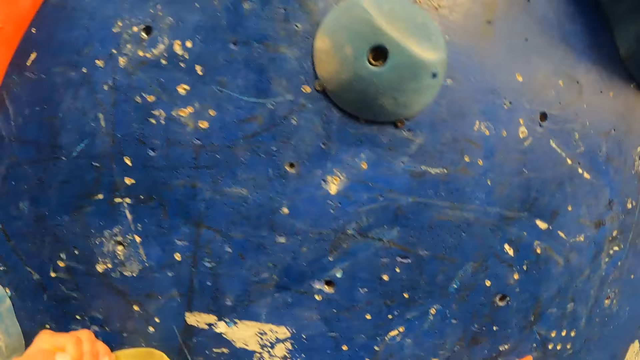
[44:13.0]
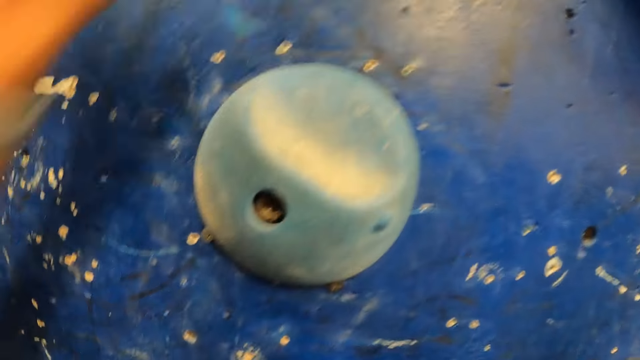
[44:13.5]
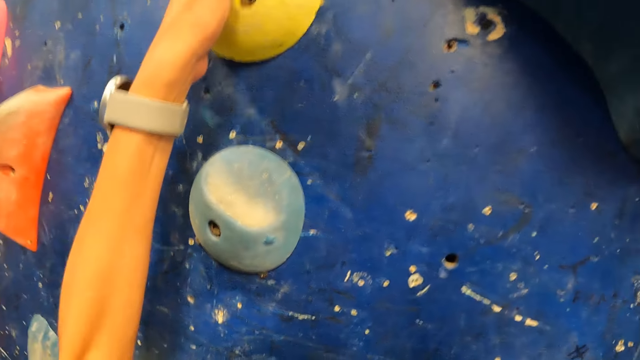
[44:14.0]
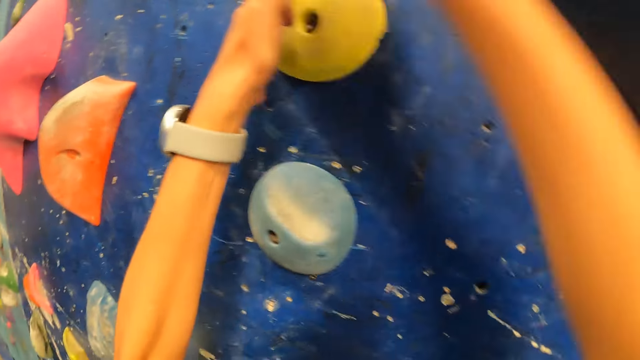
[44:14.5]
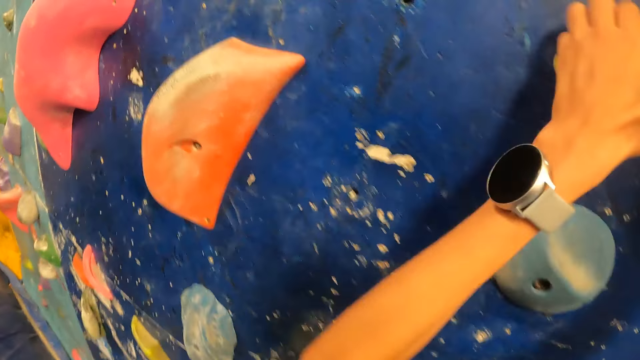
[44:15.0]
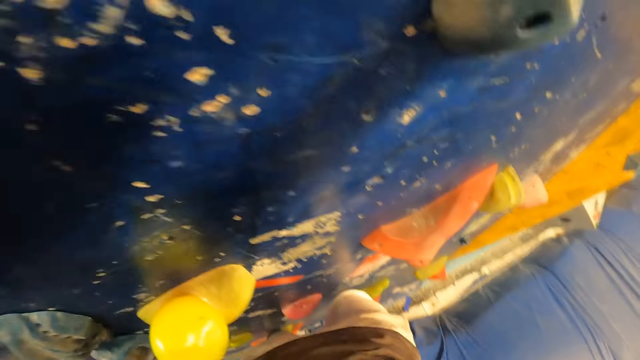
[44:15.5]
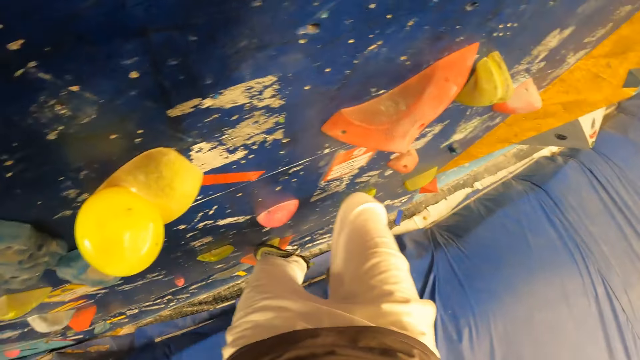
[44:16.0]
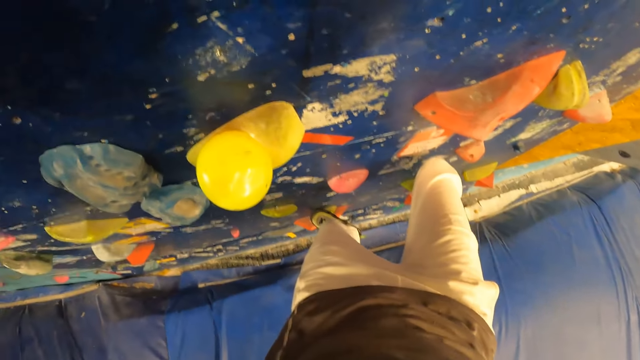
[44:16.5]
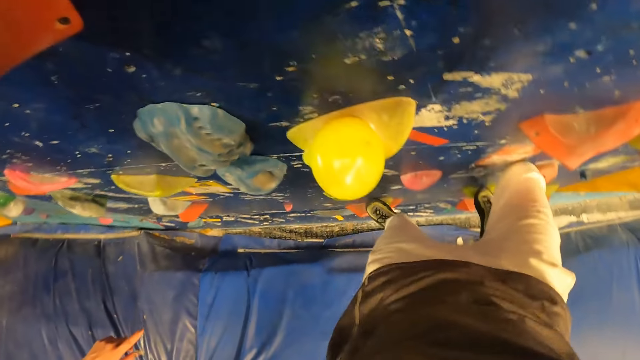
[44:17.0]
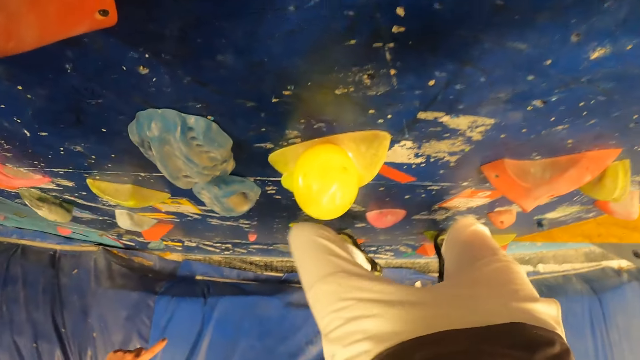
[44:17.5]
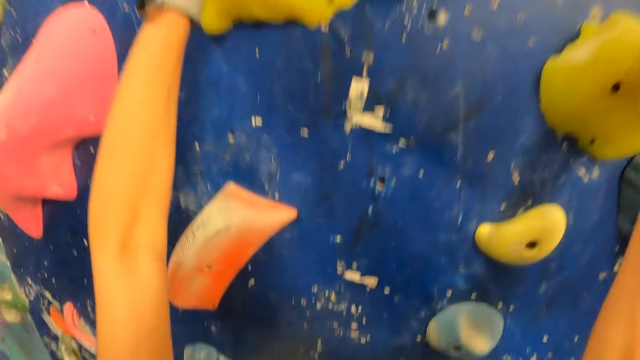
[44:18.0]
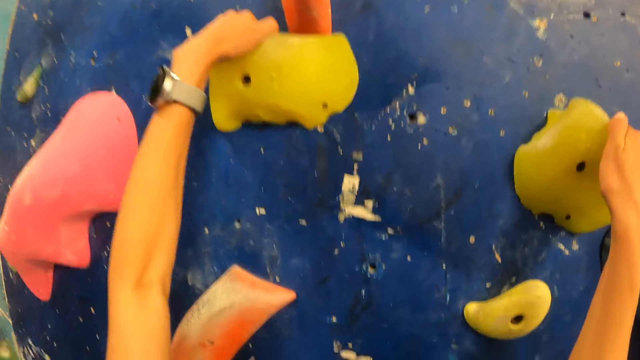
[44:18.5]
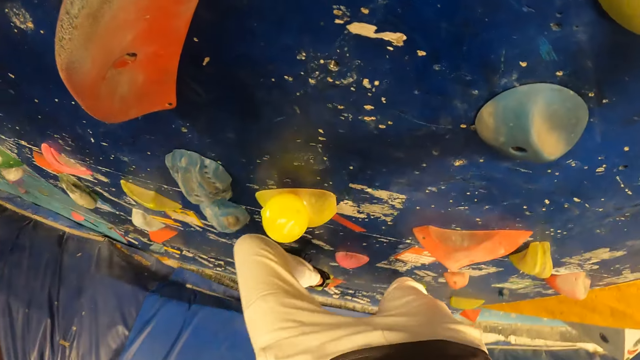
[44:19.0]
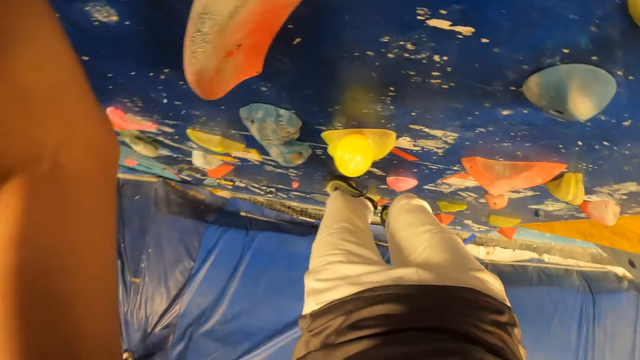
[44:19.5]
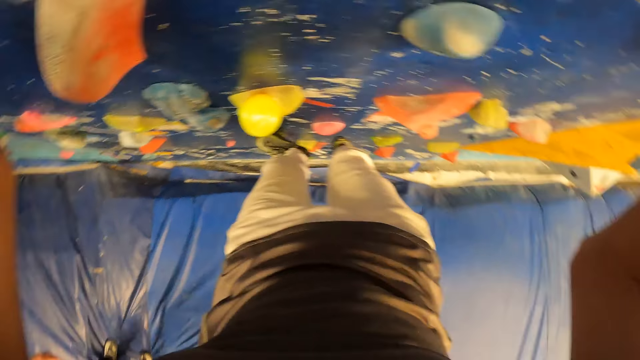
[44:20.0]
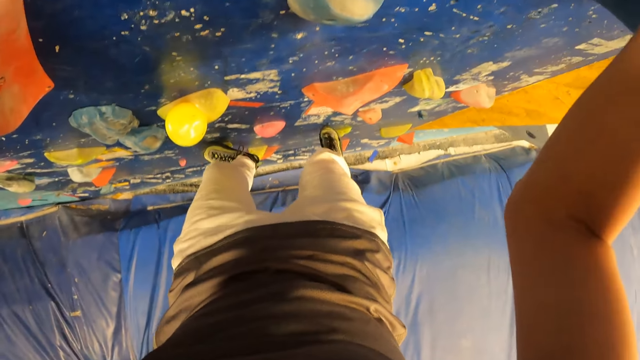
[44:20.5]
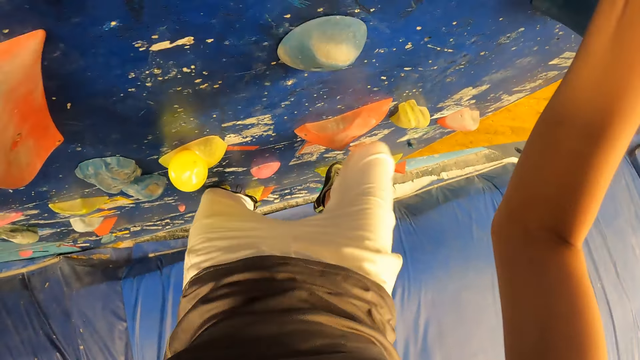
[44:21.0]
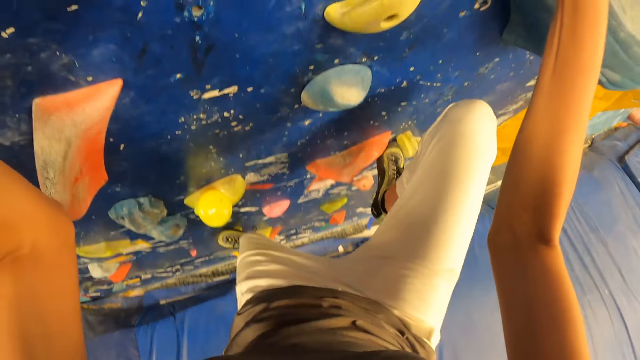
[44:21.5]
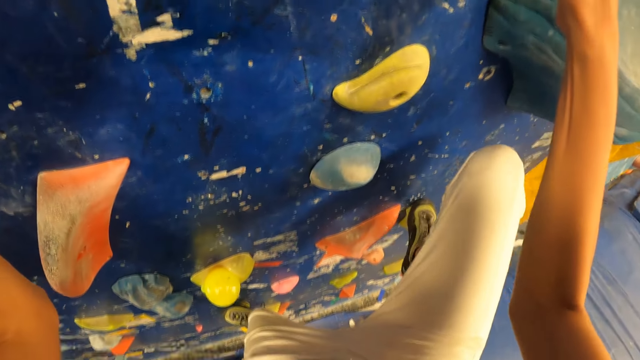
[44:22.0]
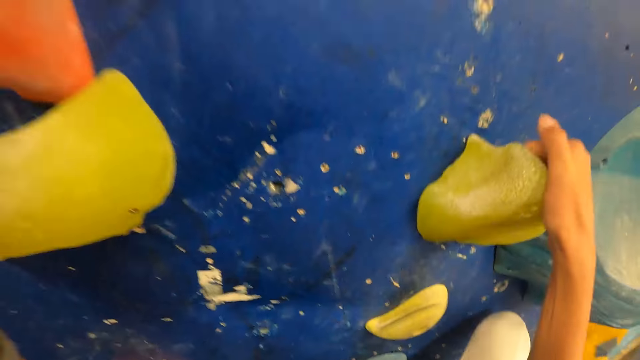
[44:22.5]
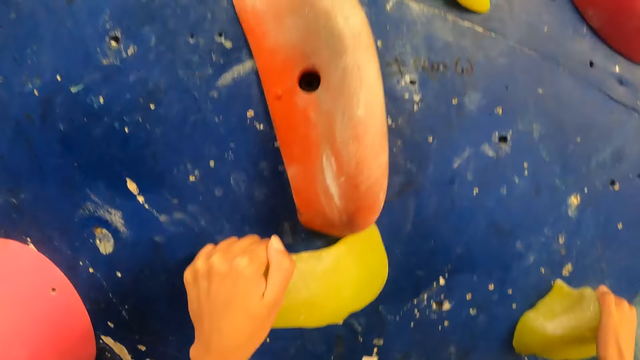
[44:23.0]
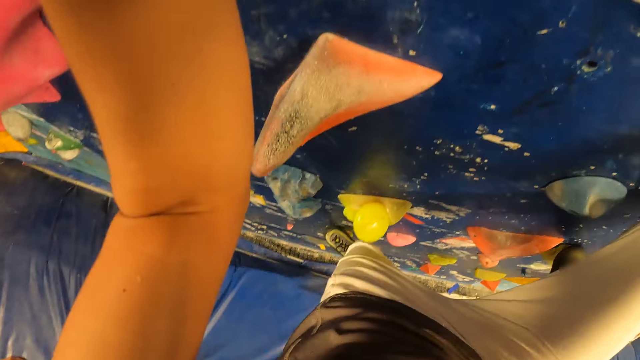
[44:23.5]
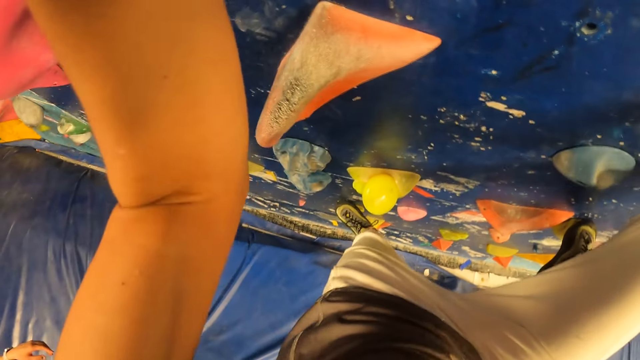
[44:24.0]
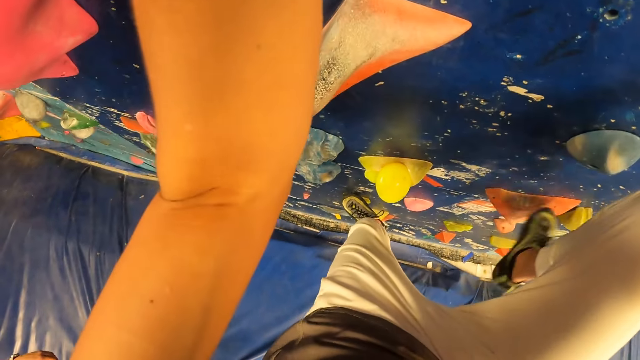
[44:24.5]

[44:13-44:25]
The camera wearer looks around.

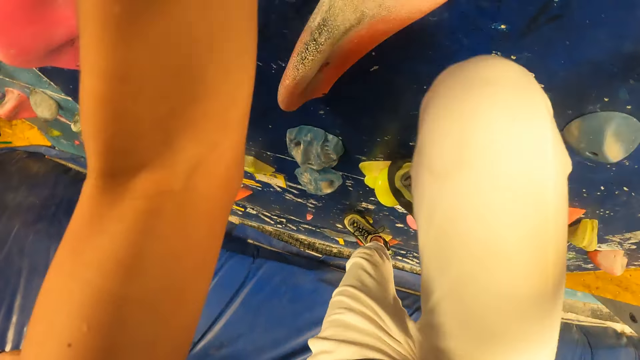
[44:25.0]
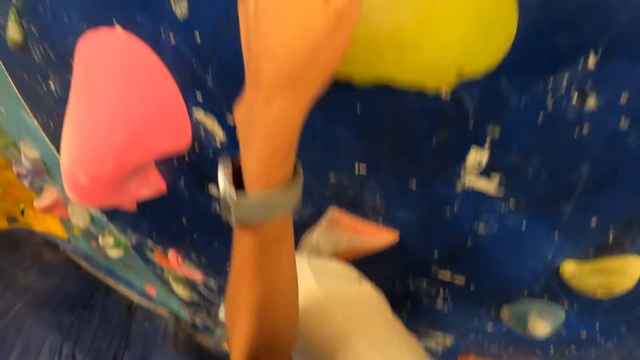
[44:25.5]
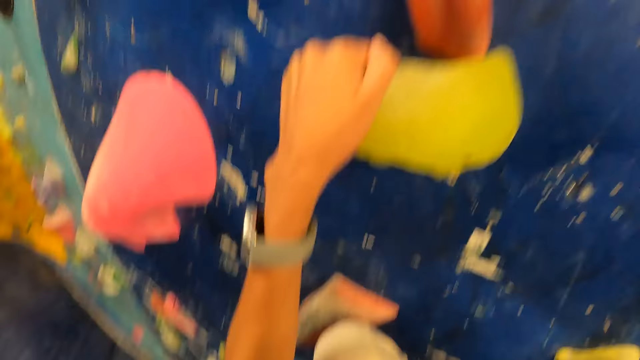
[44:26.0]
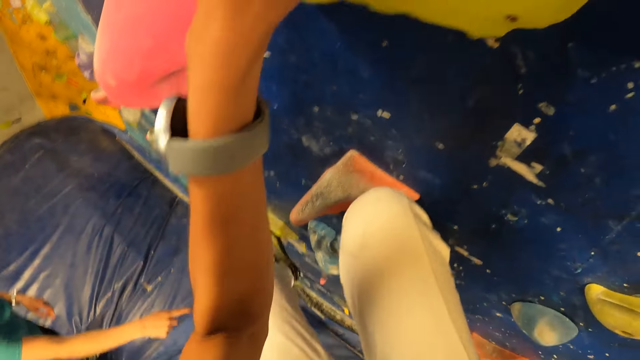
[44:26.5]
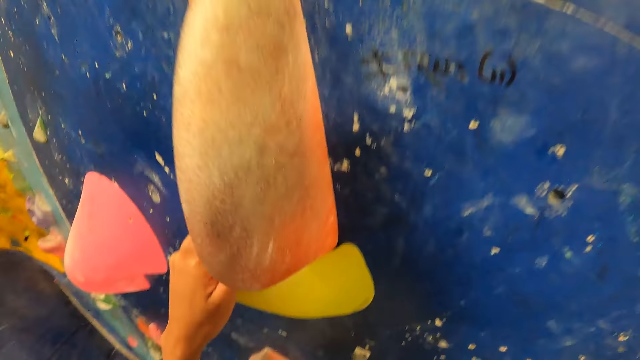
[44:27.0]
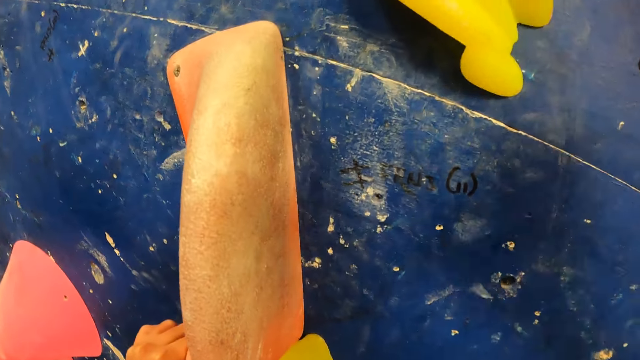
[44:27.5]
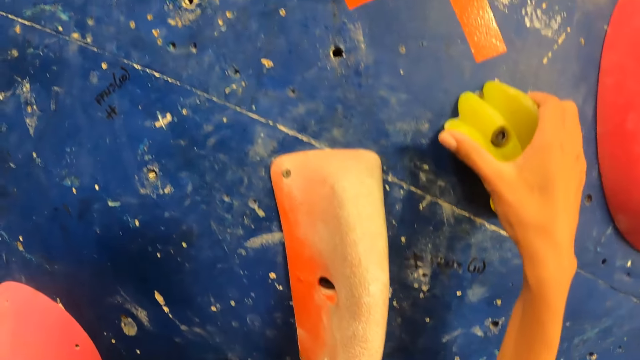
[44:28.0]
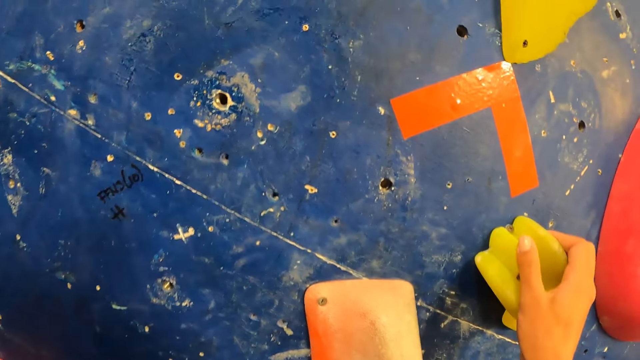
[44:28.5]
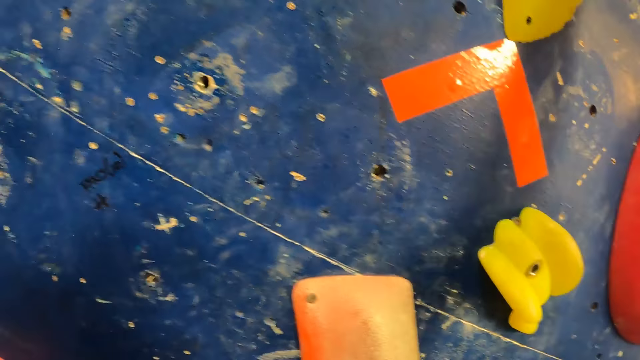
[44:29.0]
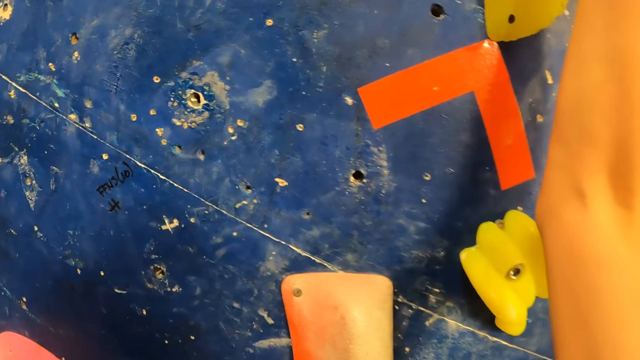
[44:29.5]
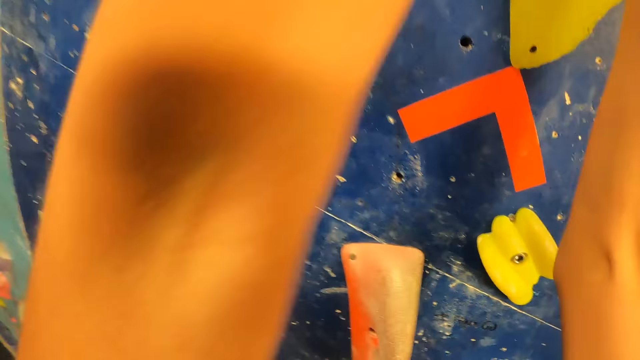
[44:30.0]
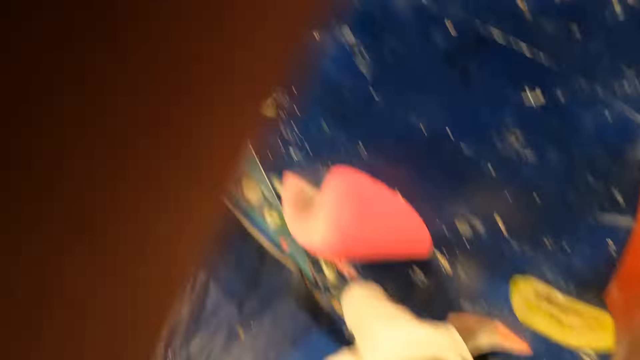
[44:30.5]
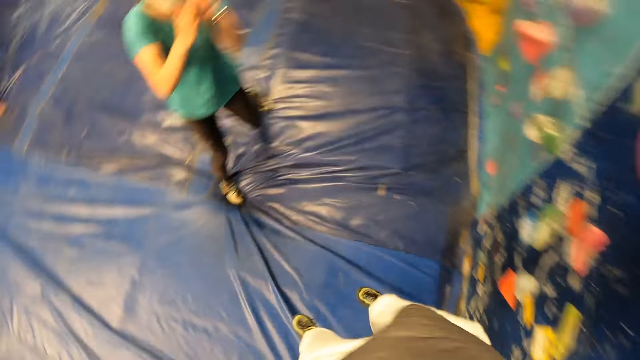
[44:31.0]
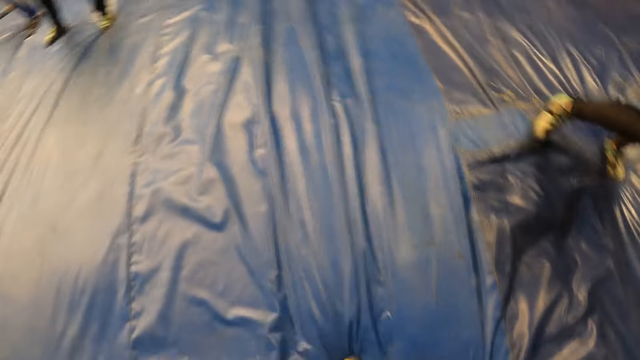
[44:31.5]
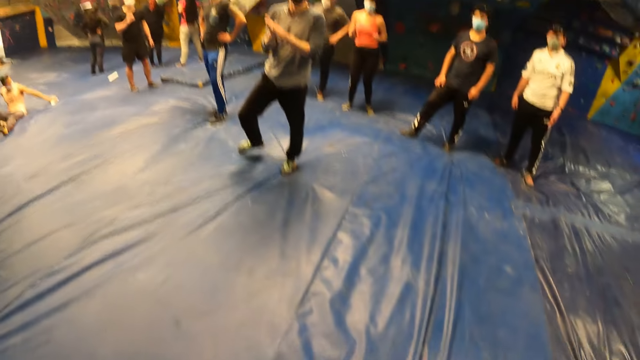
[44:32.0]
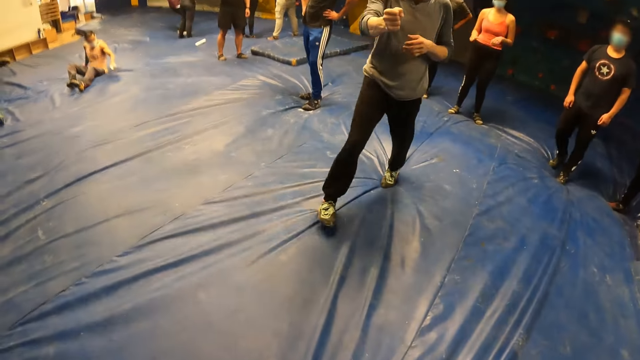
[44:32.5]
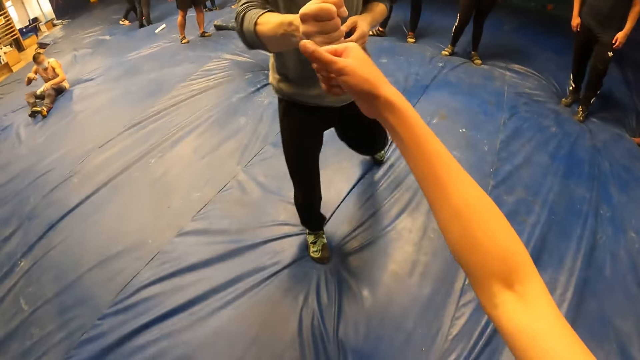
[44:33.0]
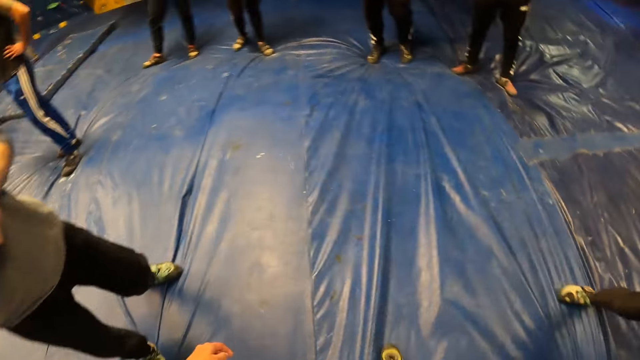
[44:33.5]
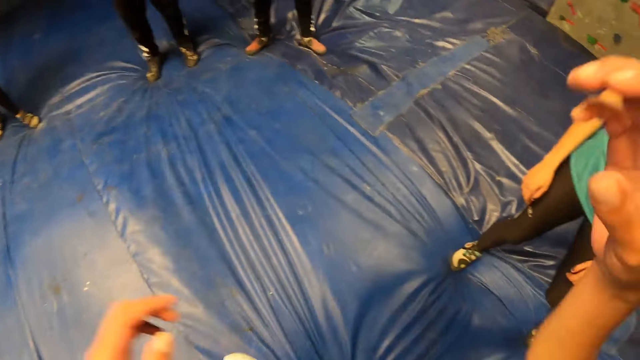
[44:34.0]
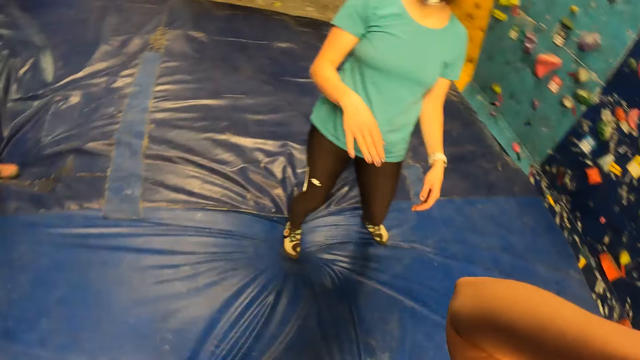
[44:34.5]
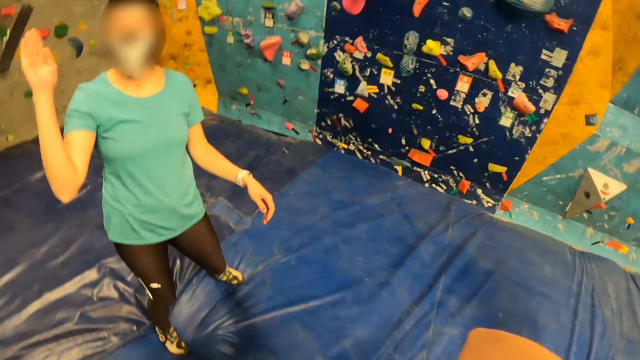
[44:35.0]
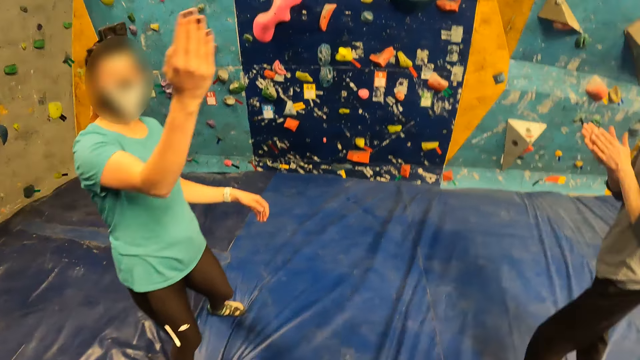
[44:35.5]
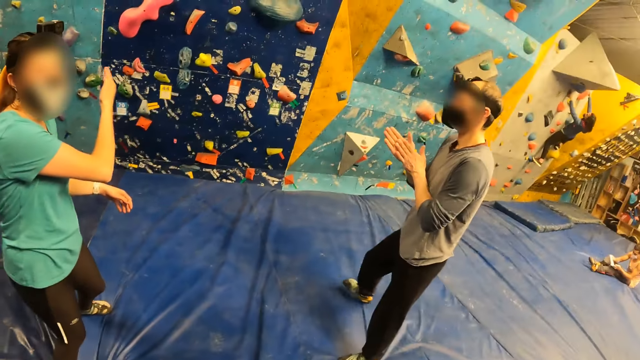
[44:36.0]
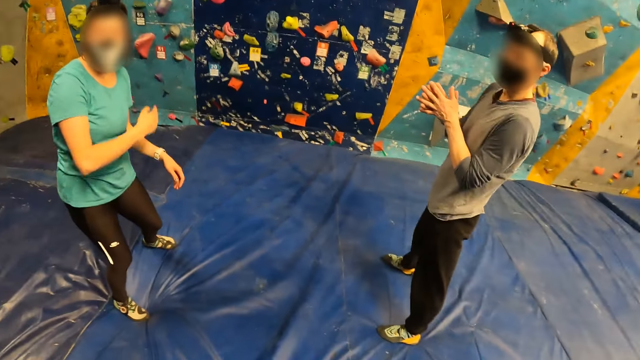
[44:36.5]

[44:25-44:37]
The camera wearer jumps down from the climbing wall. She bumps her right hand with the man. The woman interacts with the camera wearer.
